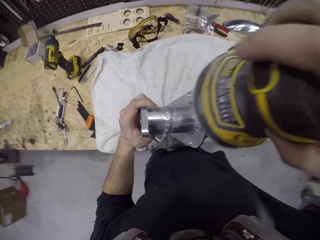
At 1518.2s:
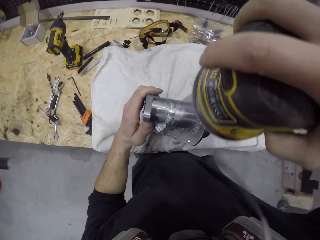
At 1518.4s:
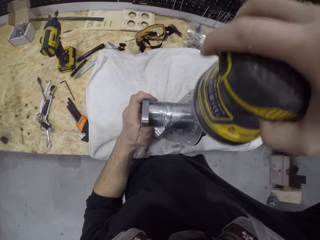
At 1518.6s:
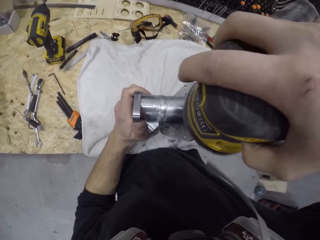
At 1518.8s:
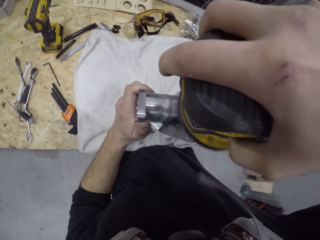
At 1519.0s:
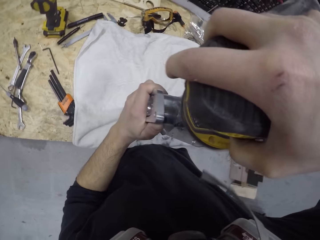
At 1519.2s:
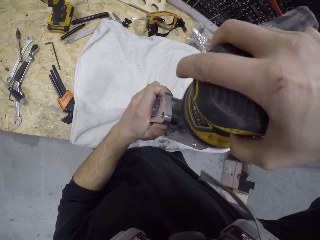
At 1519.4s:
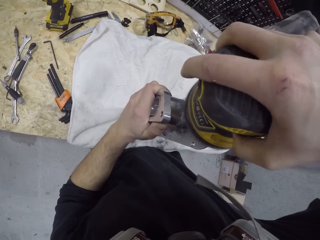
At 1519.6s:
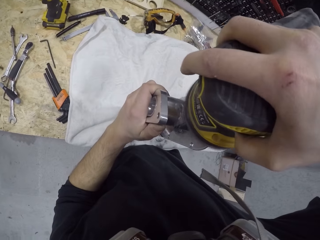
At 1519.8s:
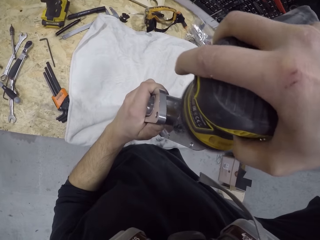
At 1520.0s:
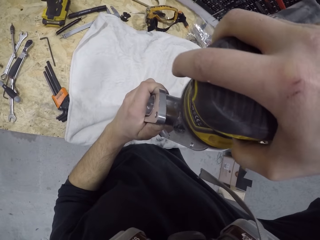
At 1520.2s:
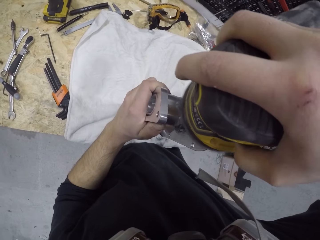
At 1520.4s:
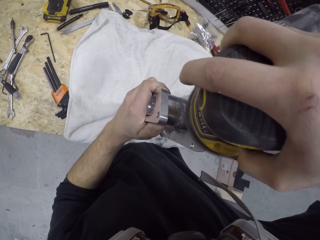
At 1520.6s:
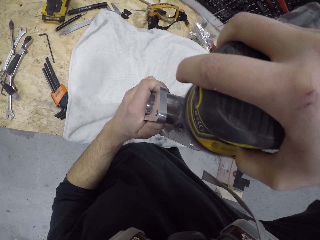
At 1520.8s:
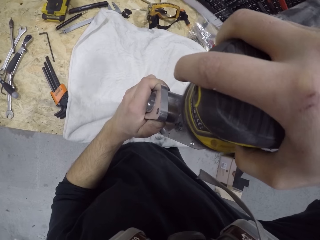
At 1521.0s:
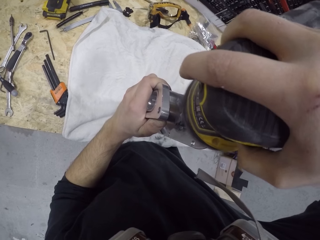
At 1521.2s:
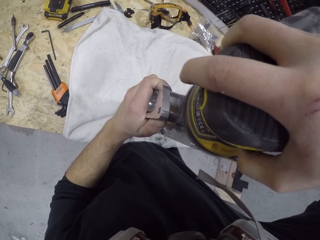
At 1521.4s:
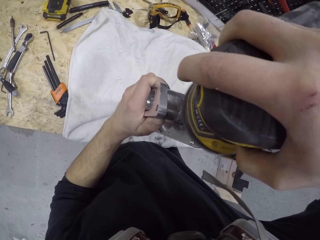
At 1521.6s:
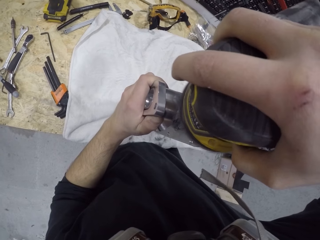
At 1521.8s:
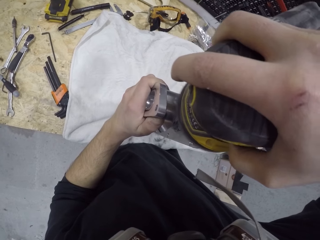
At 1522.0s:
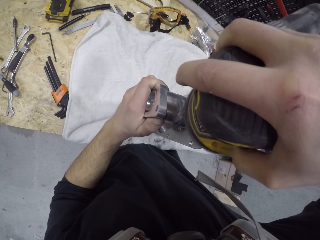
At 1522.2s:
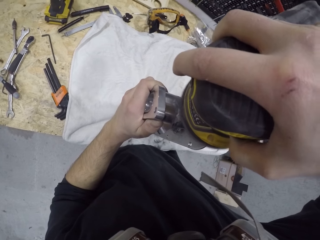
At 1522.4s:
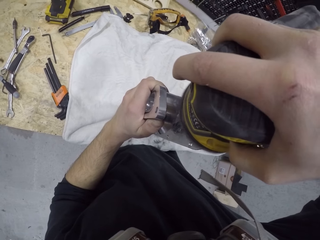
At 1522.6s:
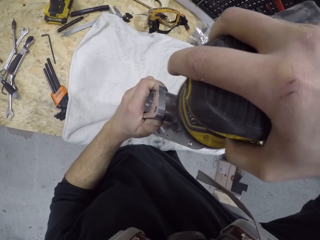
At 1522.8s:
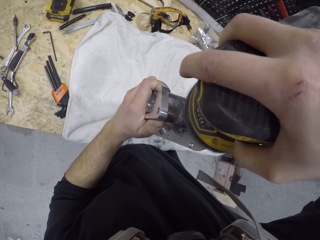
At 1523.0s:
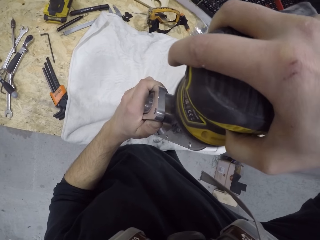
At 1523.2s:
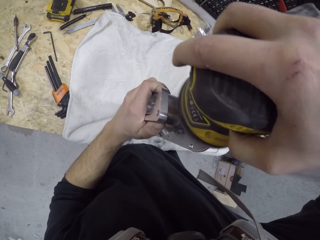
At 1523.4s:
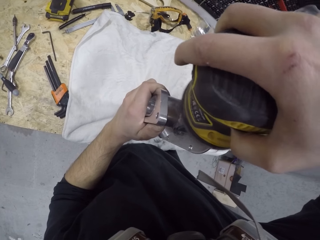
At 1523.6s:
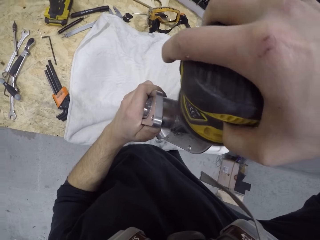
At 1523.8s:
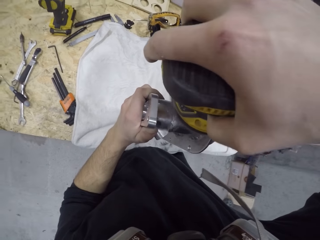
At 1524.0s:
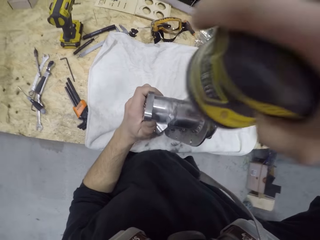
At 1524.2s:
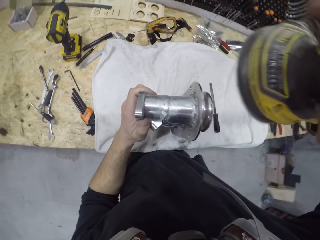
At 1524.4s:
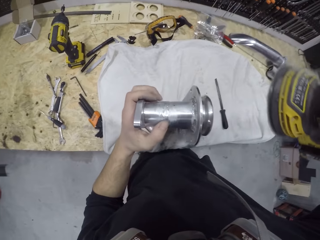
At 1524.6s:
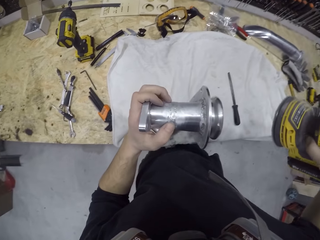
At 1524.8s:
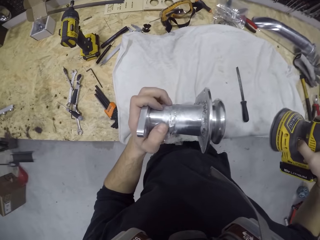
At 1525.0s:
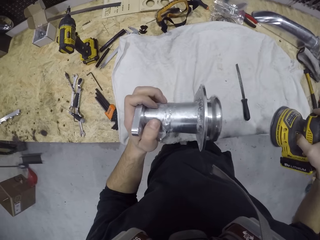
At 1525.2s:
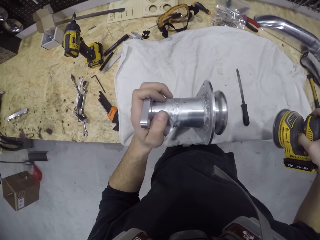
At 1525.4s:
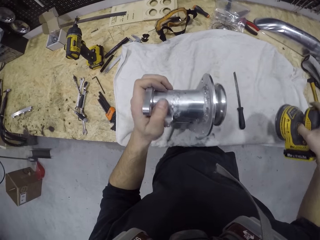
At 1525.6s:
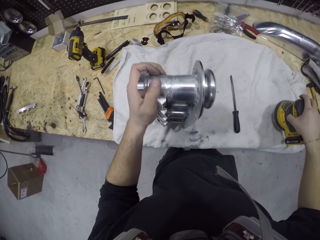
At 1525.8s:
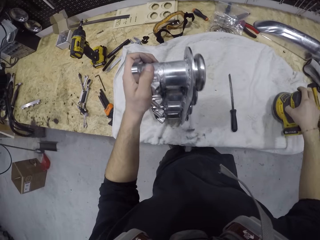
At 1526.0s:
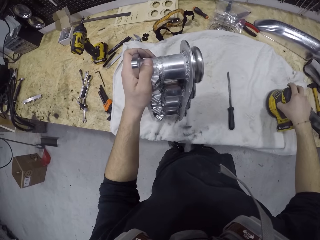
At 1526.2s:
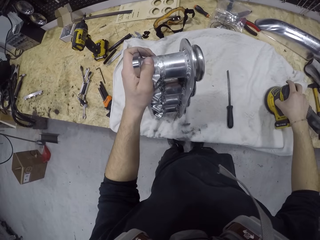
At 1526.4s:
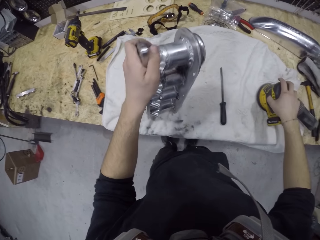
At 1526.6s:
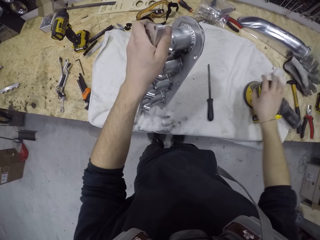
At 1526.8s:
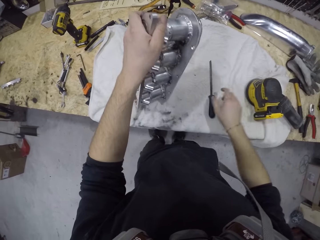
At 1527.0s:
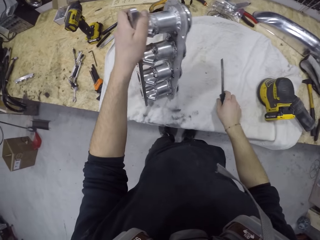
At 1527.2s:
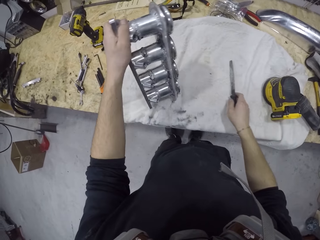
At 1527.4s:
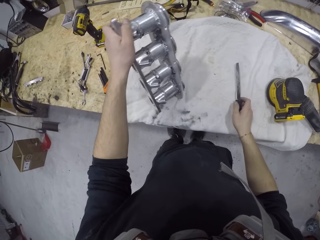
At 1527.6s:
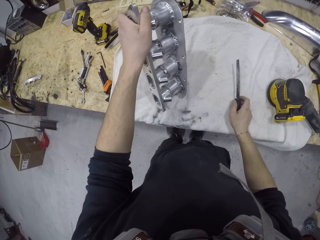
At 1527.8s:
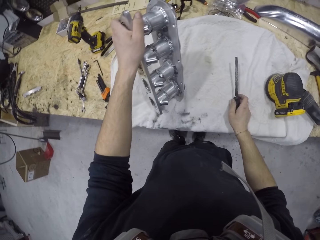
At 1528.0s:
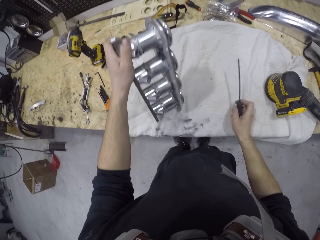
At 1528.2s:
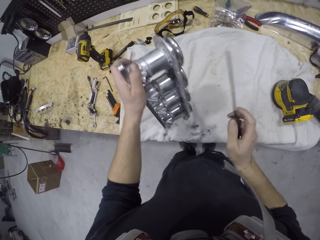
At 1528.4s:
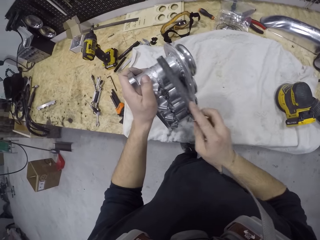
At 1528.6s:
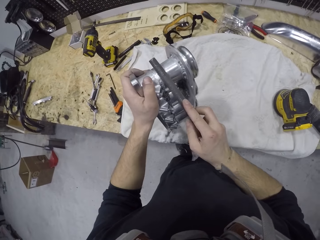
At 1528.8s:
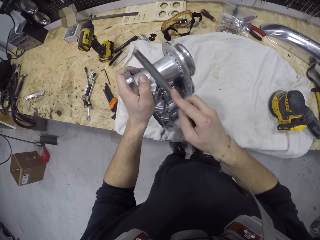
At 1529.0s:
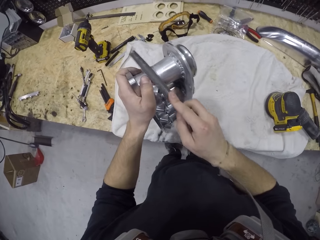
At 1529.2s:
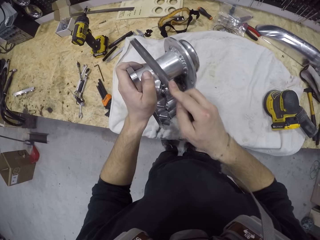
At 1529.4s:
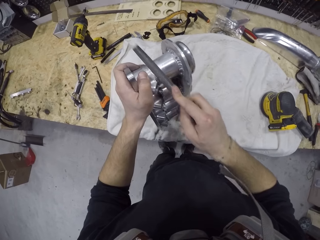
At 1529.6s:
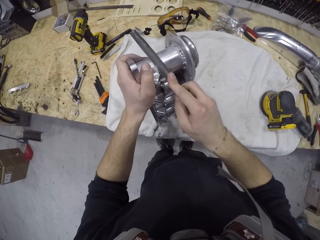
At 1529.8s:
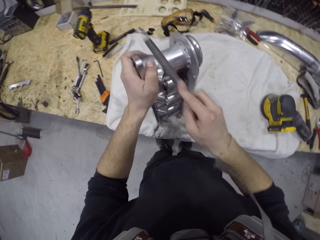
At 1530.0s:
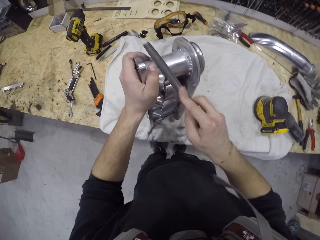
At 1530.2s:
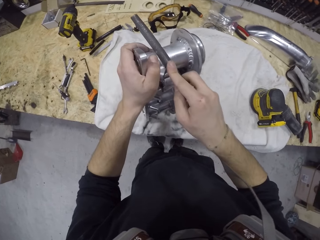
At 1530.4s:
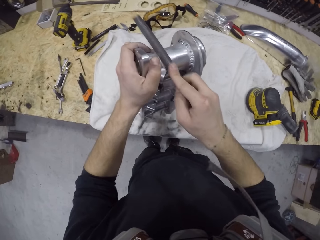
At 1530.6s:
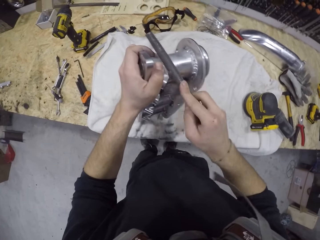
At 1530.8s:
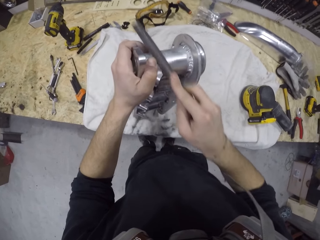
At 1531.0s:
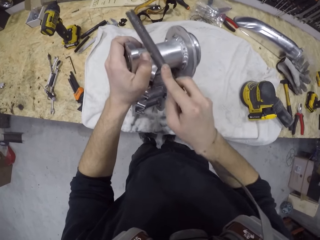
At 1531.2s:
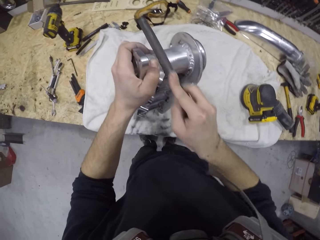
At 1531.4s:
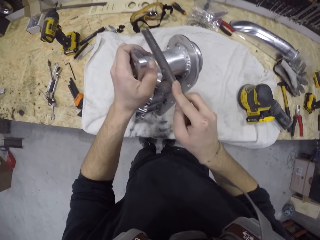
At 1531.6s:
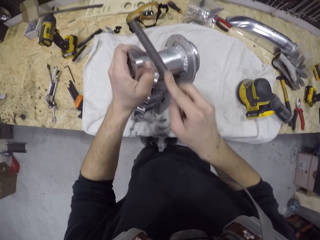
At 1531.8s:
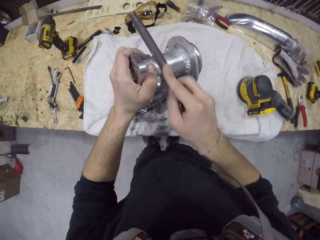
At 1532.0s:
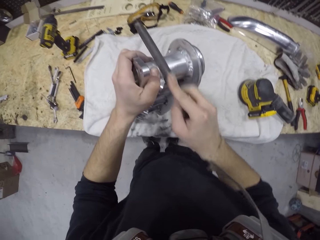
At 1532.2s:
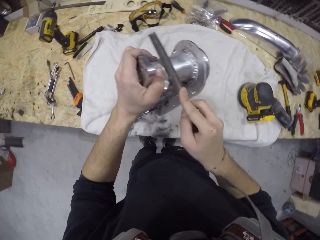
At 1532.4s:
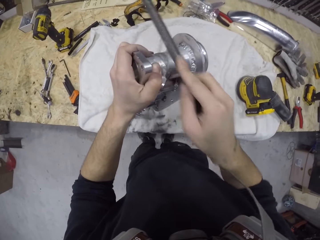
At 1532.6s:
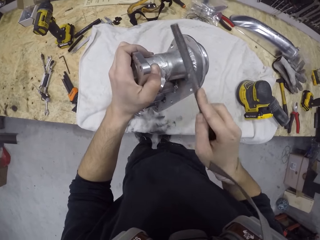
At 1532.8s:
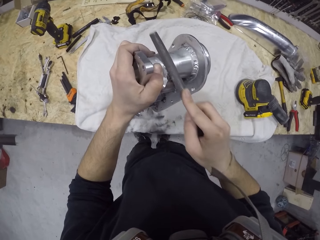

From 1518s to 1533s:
The camera wearer sands the metal structure or engine block with the orbital sander or electric sanding machine. He drops the electric sanding machine on the table with his right hand. He picks the hand file on the table with his right hand. He smoothens the engine block on the table with the hand file in his right hand.

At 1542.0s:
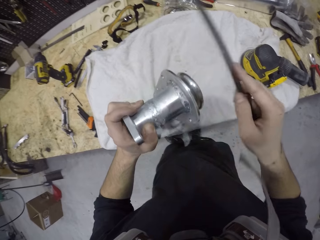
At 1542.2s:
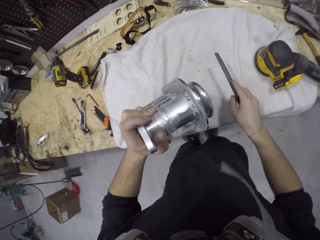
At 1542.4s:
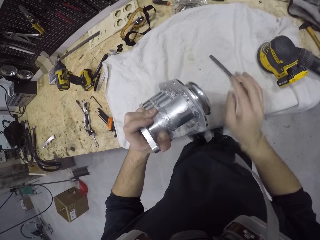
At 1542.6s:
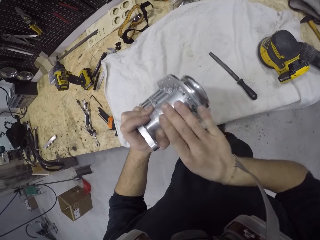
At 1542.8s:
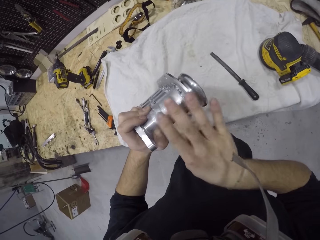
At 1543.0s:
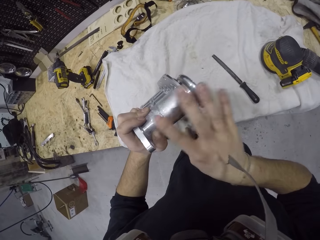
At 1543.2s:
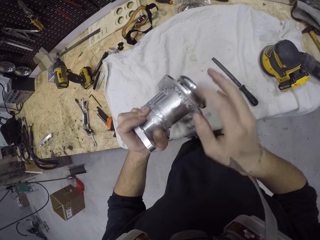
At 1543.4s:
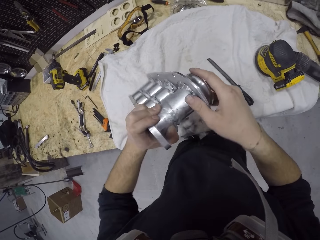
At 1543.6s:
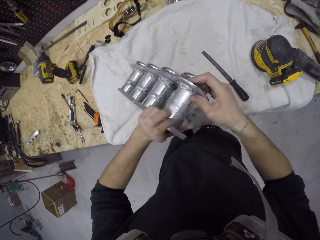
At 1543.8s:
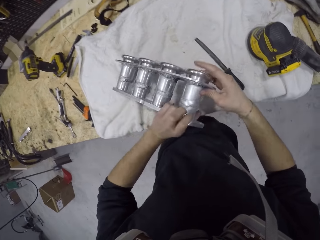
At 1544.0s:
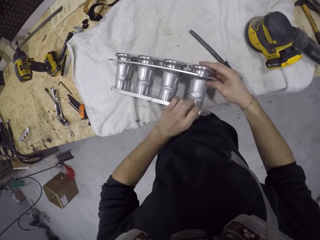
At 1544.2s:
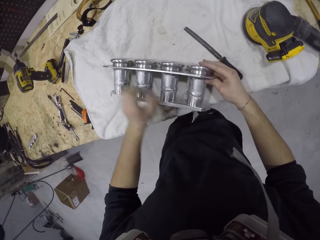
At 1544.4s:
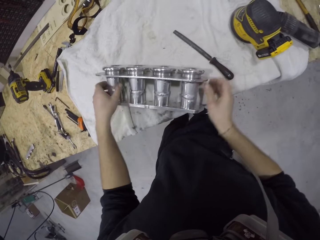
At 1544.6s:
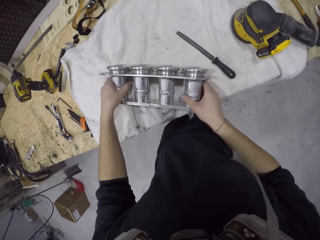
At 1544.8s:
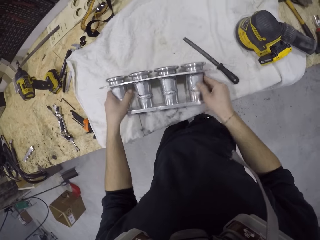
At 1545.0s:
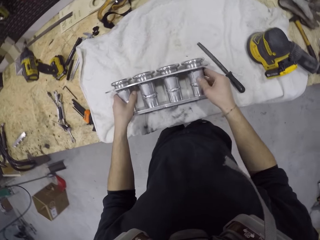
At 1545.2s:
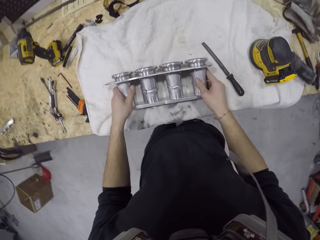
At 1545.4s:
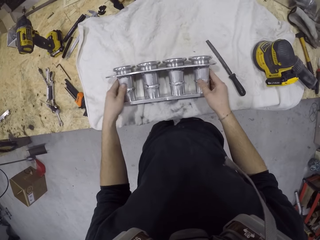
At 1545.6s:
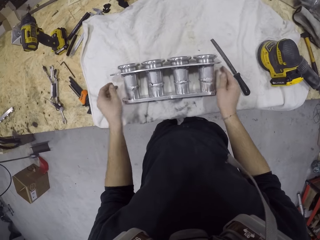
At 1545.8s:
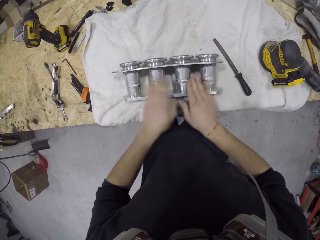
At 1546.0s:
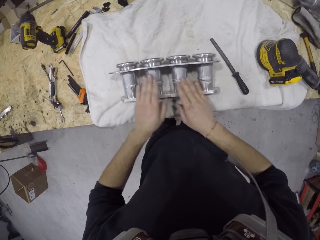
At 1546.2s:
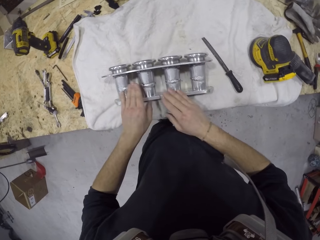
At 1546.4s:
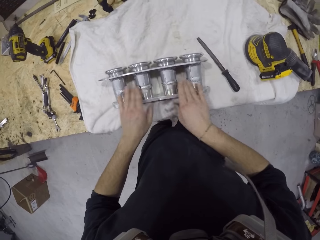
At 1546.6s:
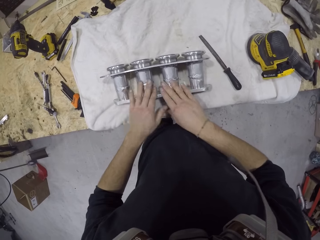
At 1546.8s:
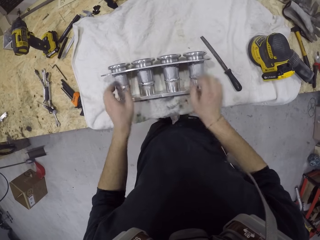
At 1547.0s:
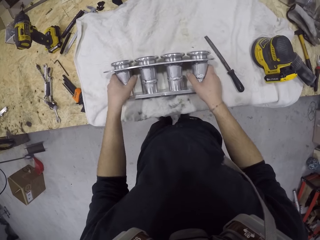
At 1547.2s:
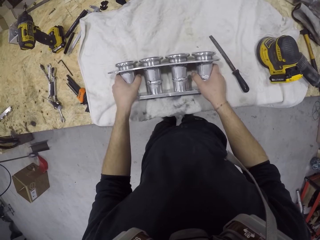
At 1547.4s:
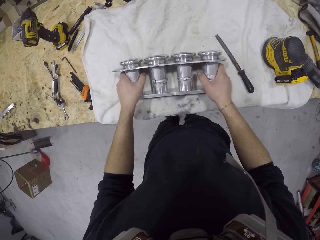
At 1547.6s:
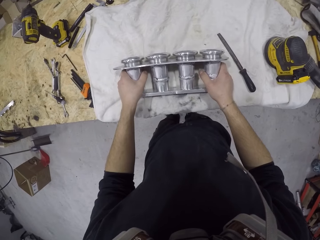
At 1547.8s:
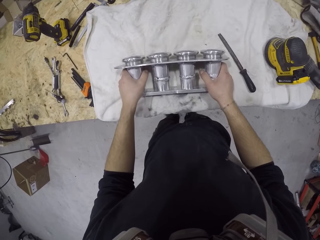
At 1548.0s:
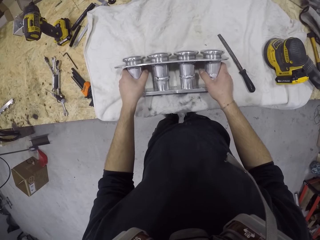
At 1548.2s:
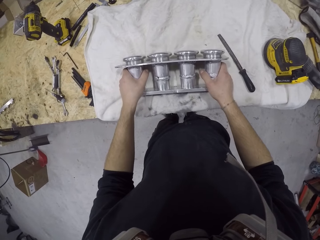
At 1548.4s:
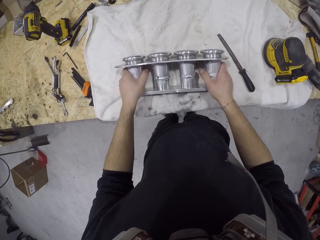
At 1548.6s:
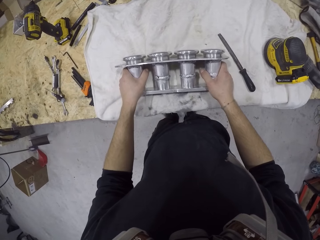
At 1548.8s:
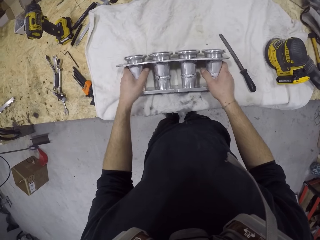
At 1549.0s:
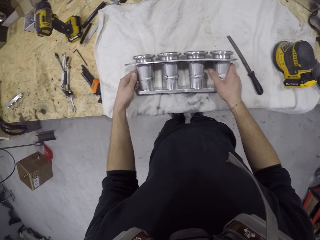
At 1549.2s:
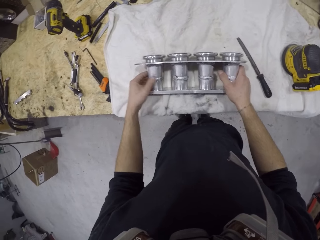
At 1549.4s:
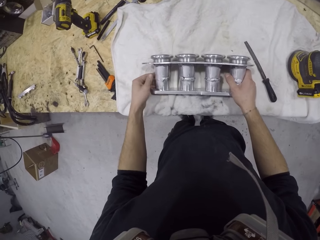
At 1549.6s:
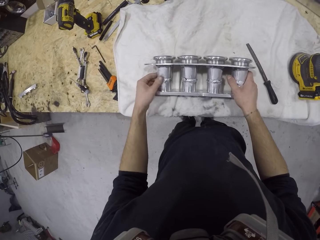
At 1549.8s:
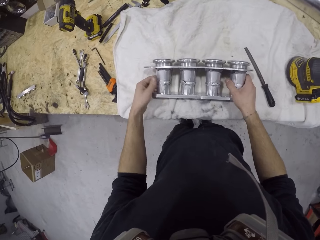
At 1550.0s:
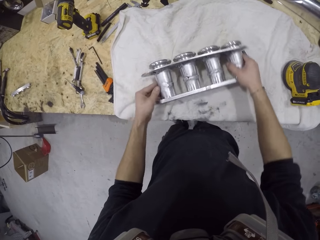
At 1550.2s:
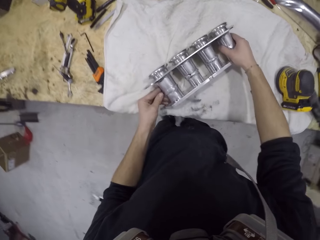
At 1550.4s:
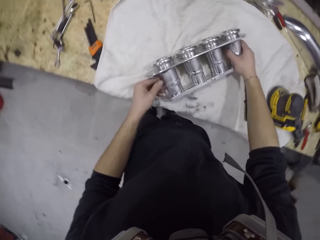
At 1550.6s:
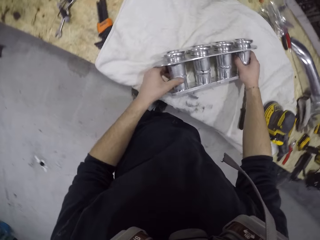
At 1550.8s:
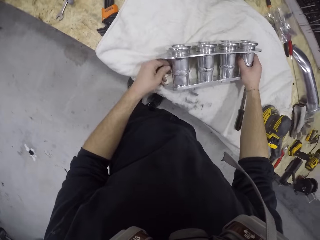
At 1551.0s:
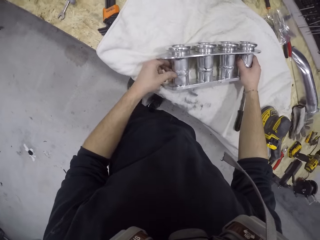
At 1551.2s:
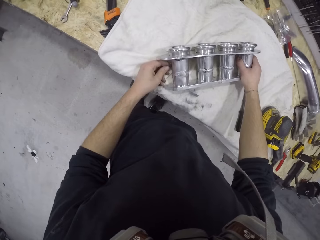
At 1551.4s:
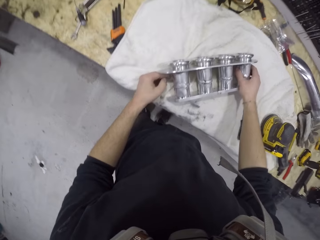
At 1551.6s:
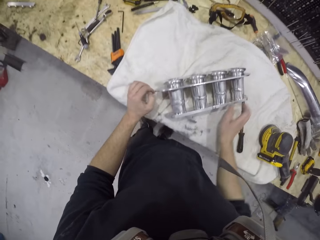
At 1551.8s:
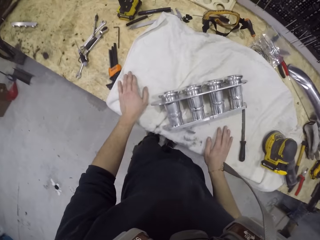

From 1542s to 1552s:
The camera wearer drops the hand file on the table with his right hand. He cleans the engine block or metal structure in his left hand with his right hand. He adjusts the engine block on the table with his hands. He cleans the engine block on the table with his hands. He holds the metal structure. He touches the metal structure and adjusts the metal structure.
